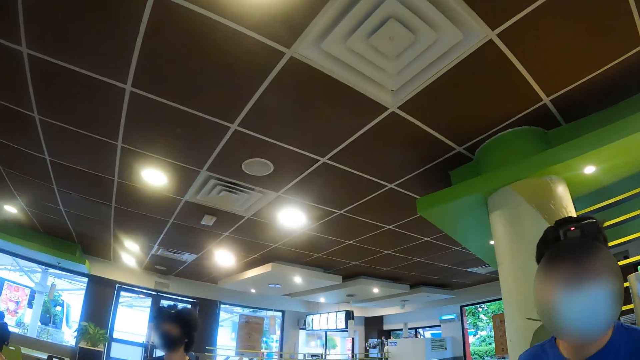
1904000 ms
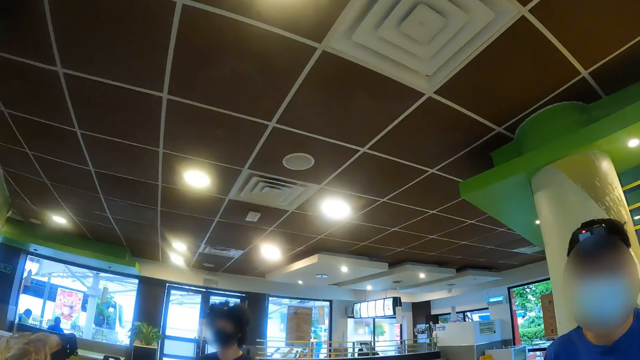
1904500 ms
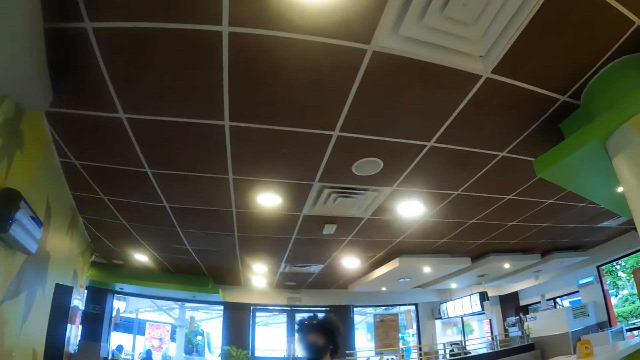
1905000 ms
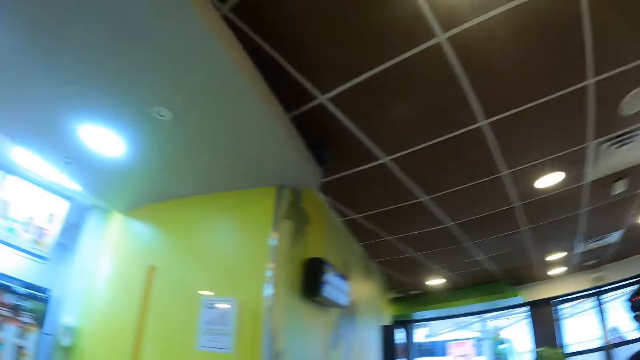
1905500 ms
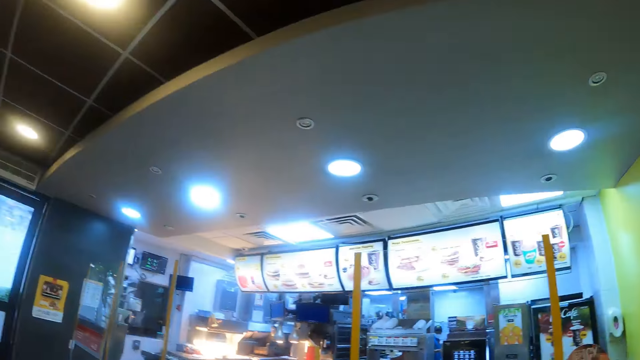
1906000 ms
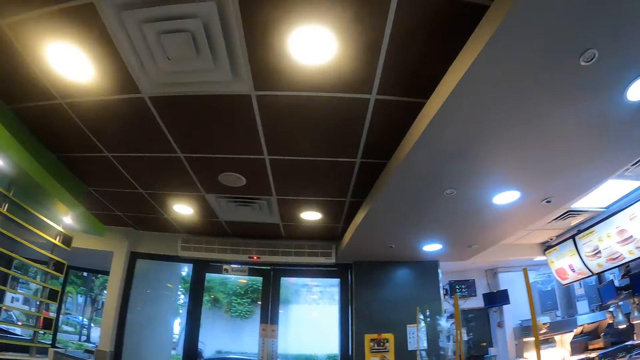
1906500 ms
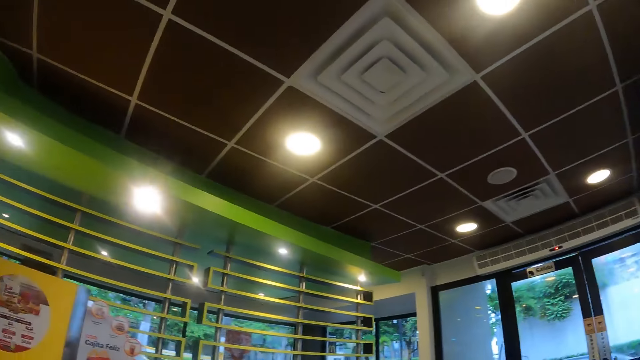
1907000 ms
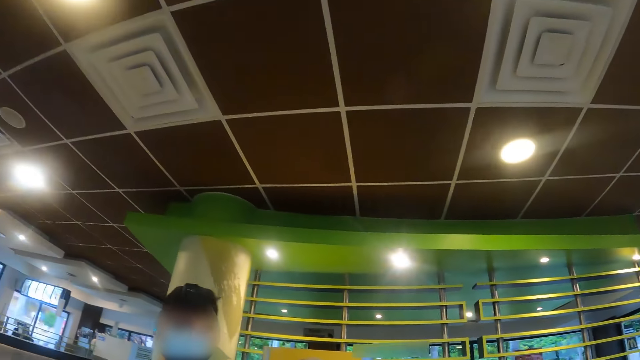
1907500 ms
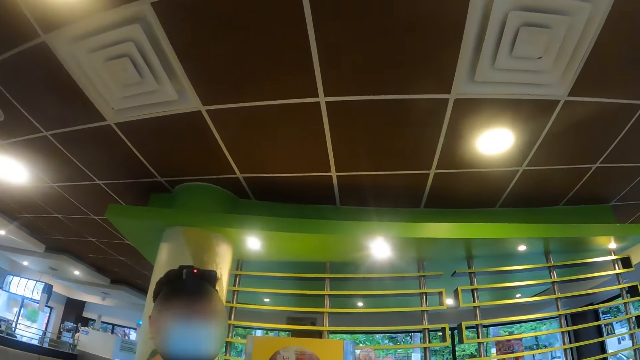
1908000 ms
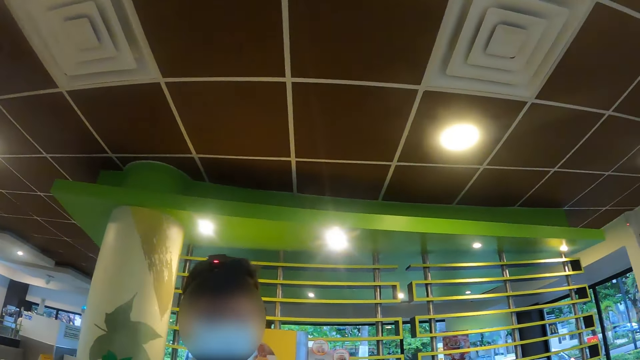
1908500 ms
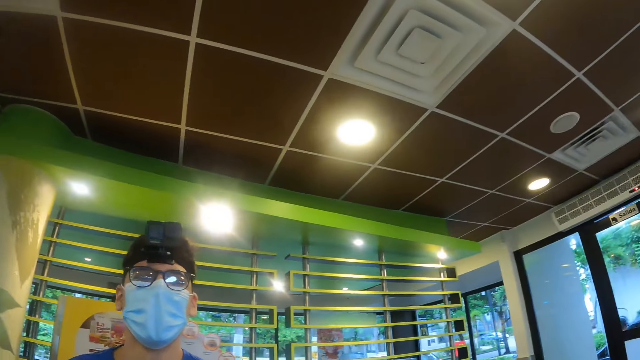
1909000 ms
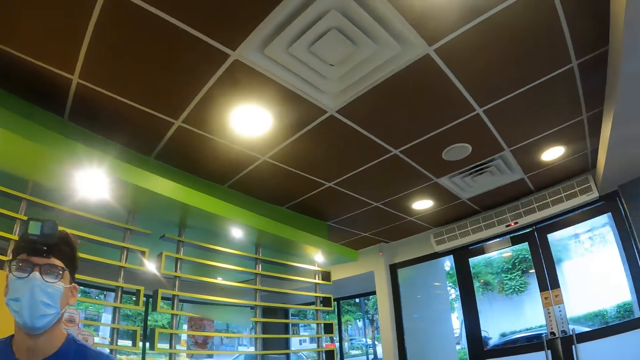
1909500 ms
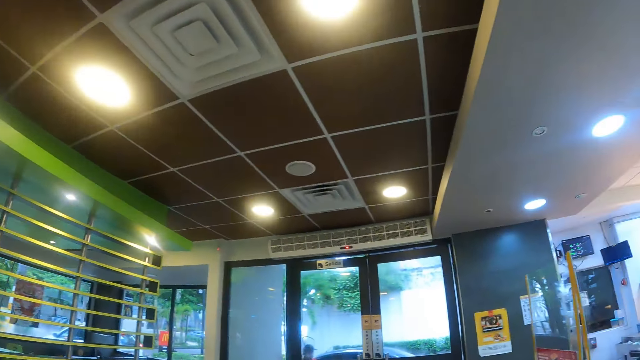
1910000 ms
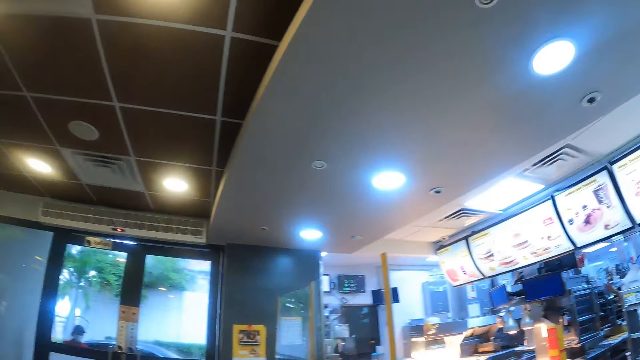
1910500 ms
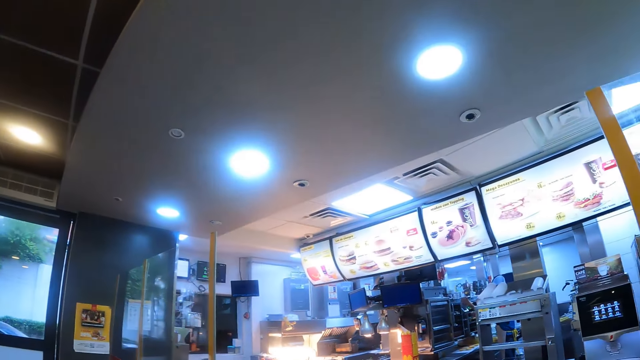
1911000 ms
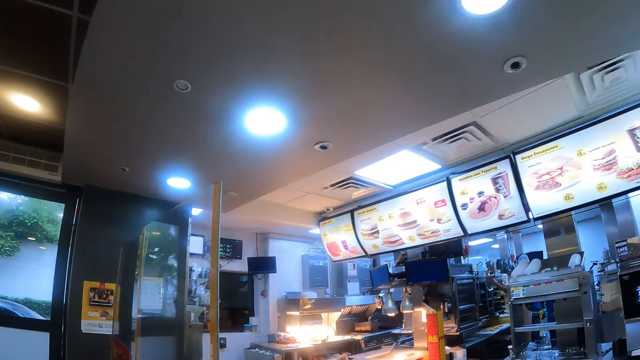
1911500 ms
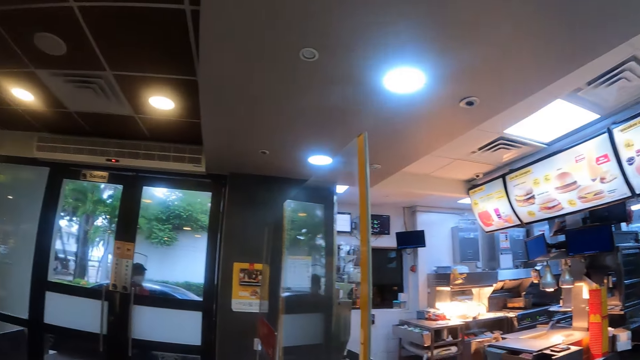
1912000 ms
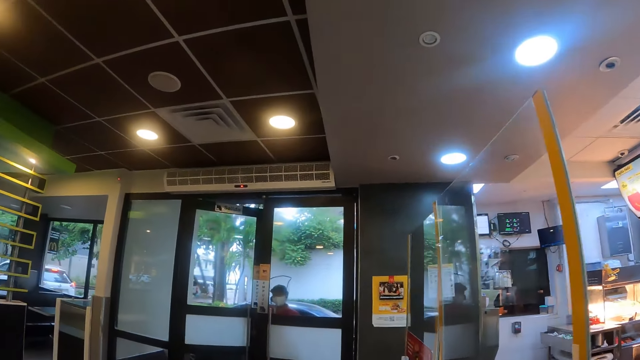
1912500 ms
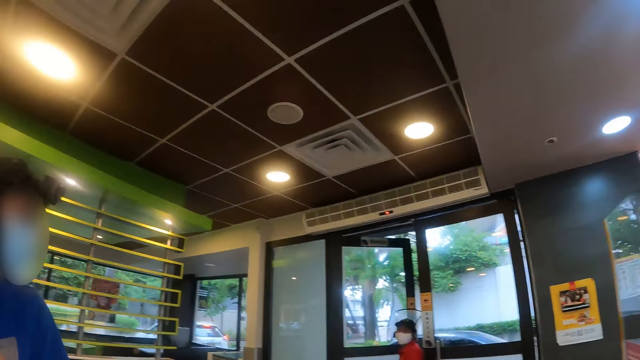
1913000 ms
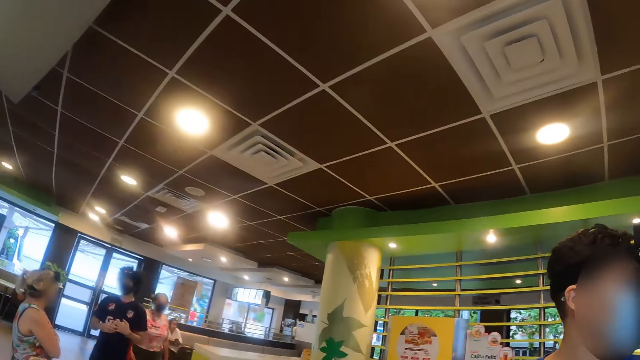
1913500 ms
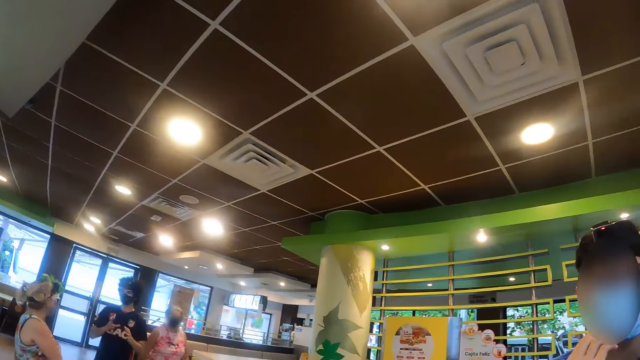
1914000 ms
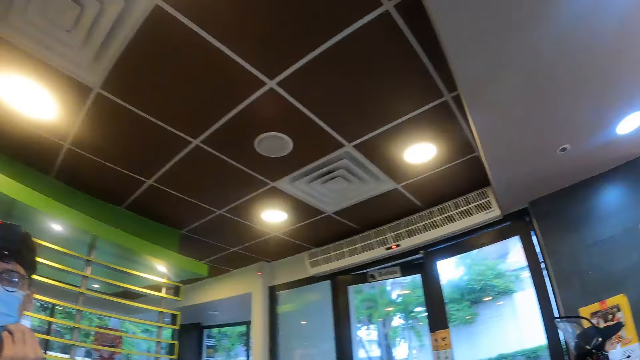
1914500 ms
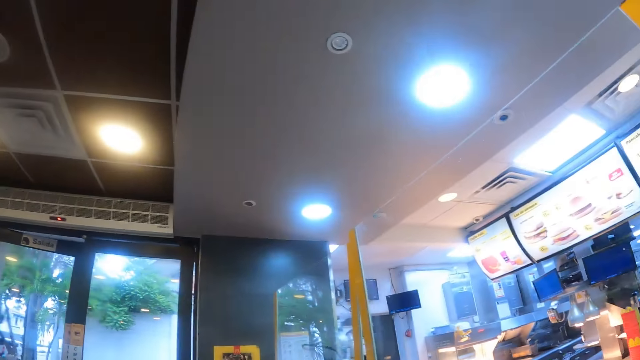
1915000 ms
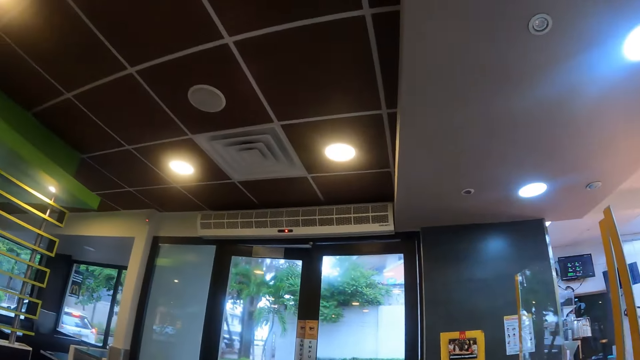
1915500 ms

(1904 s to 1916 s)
The camera wearer interacts with the person. They look around. The person interacts with the camera wearer. The camera wearer walks across the room. They look around.

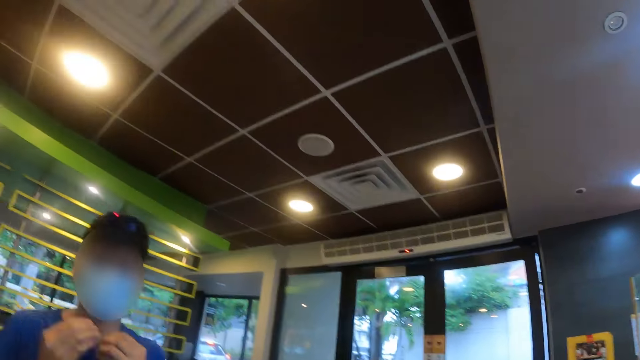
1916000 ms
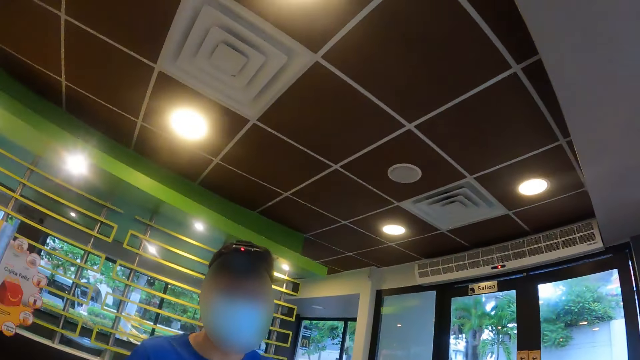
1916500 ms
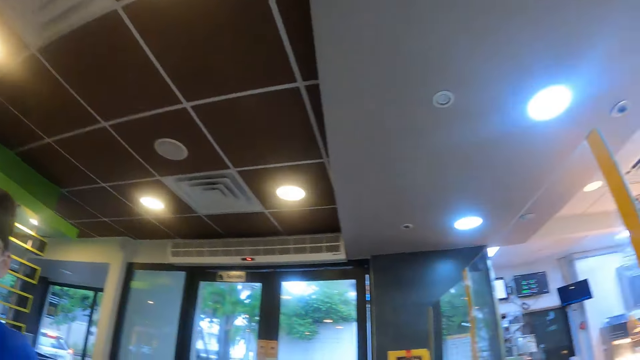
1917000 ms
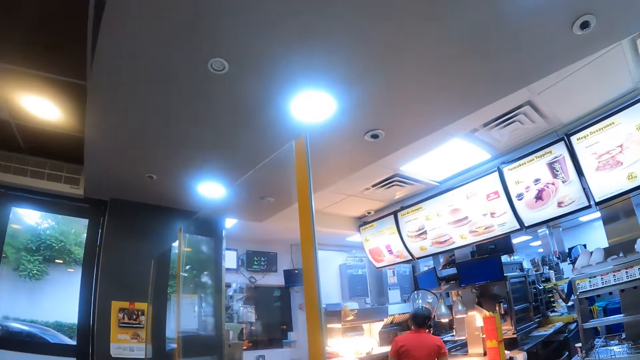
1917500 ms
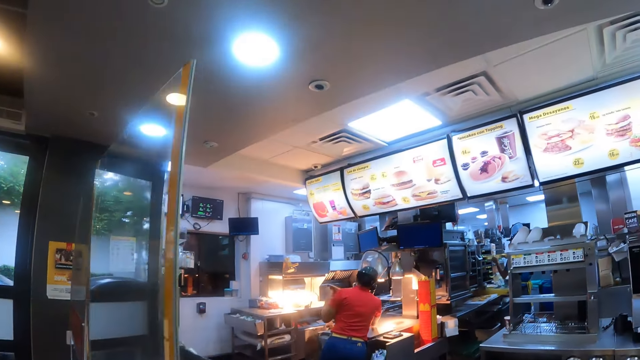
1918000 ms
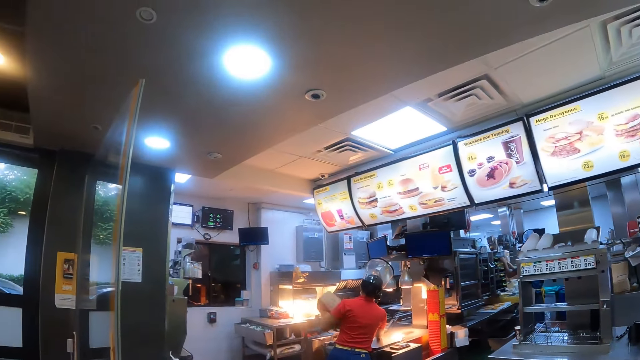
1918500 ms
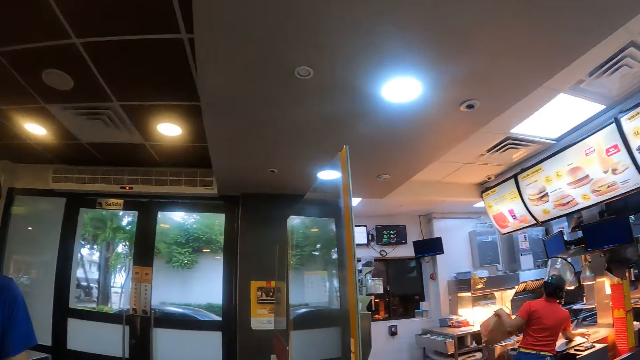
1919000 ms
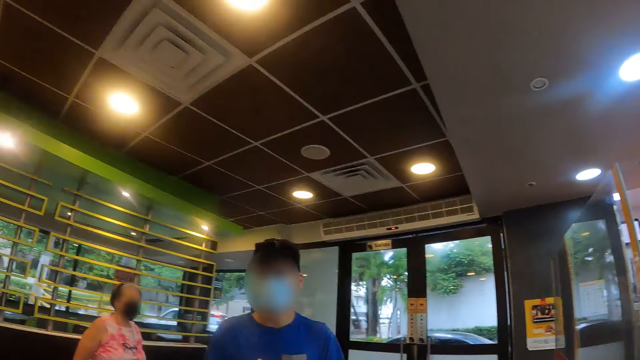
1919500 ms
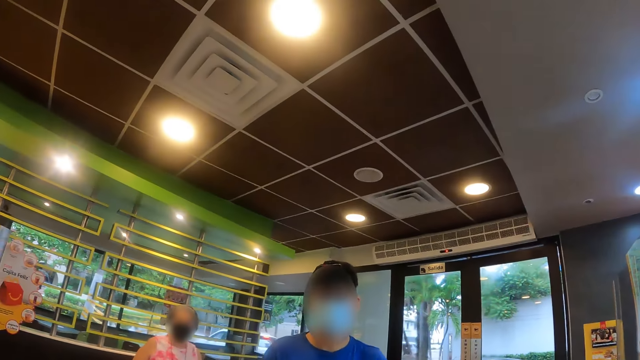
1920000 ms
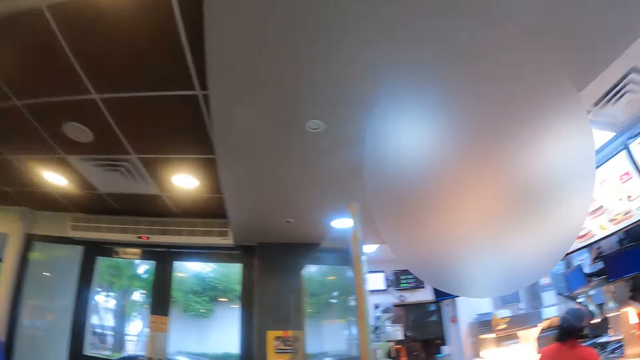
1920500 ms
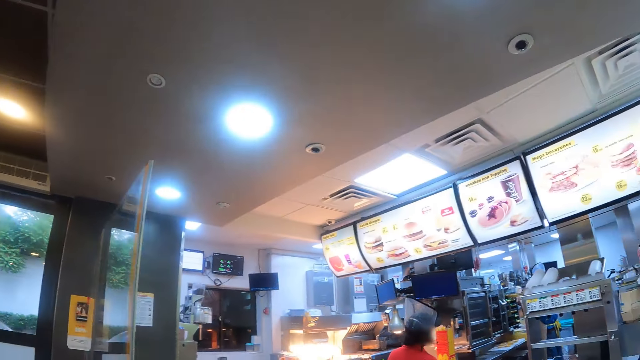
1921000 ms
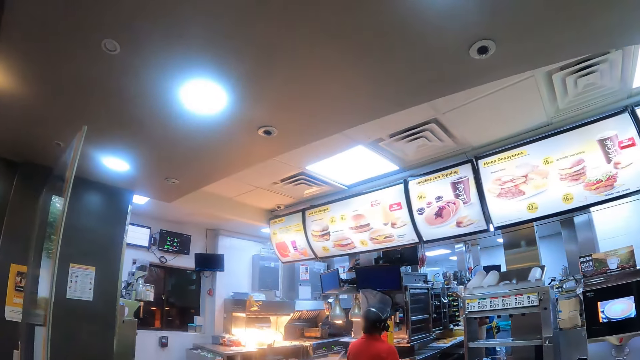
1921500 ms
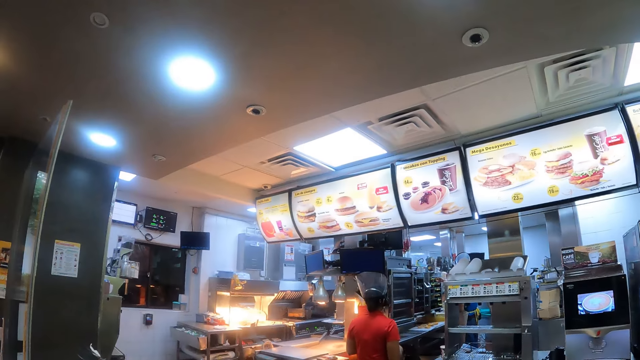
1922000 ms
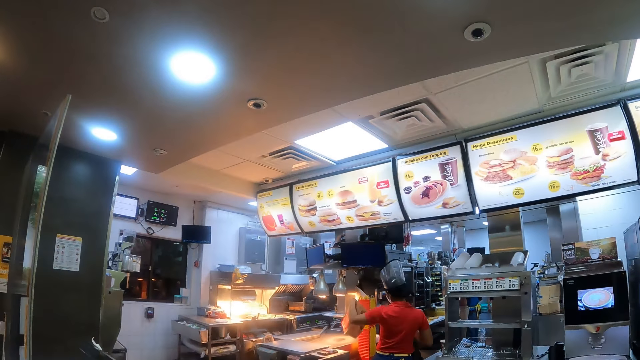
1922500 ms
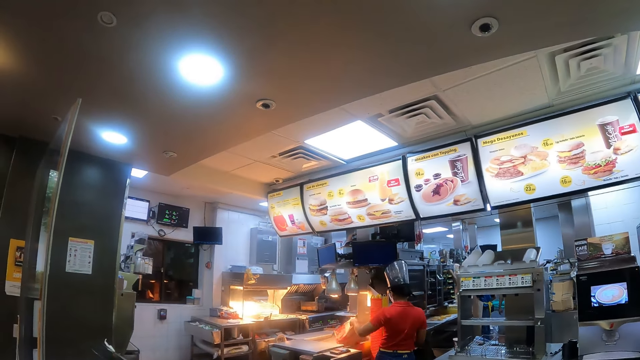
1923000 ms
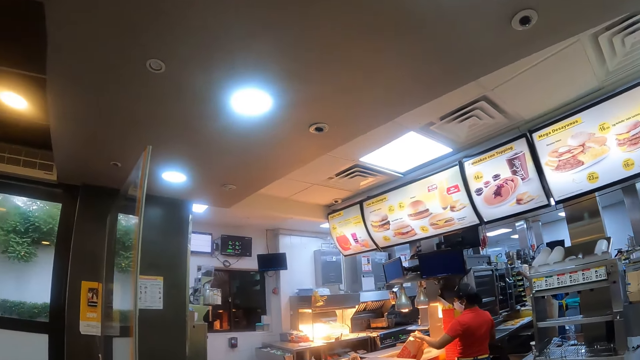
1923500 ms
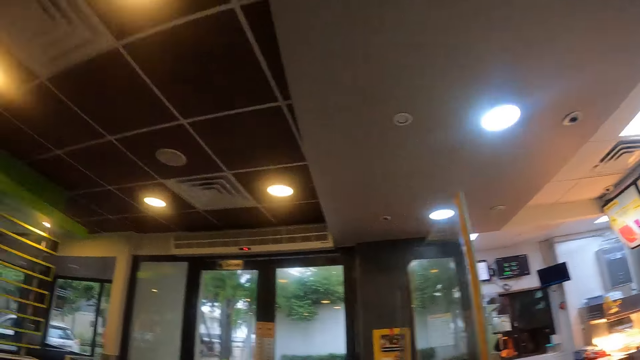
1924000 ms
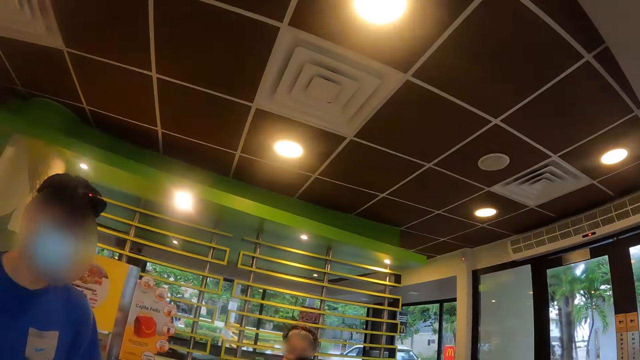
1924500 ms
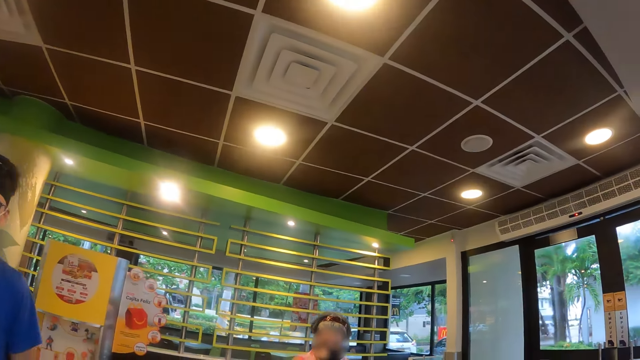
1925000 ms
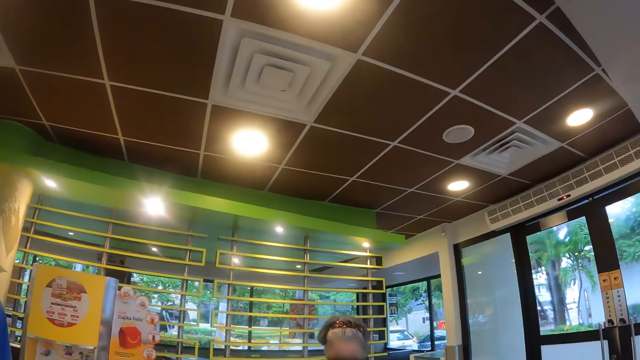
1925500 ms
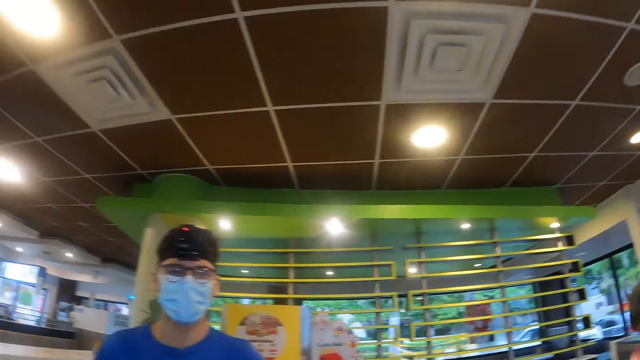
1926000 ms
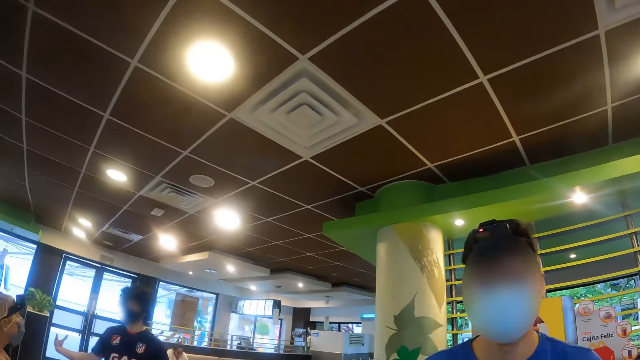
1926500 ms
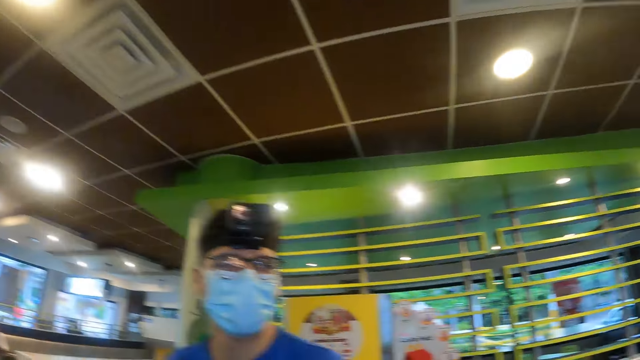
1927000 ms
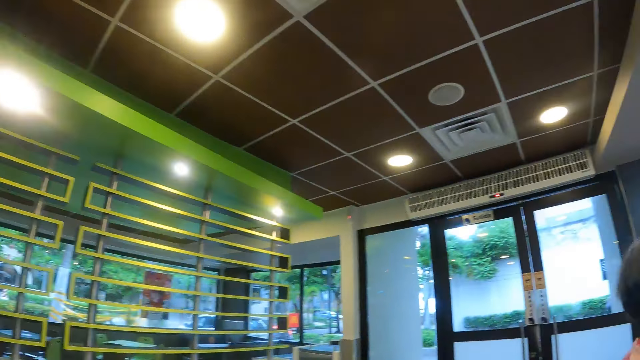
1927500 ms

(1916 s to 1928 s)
The man interacts with the camera wearer. The camera wearer looks around. They look at the man. They look in the kitchen. They look around.
